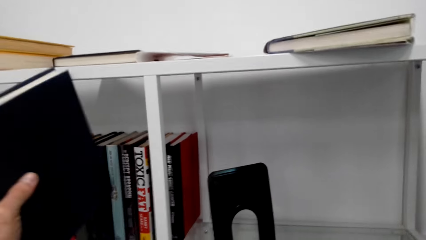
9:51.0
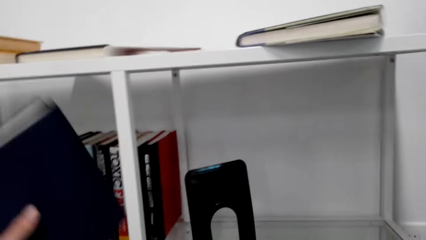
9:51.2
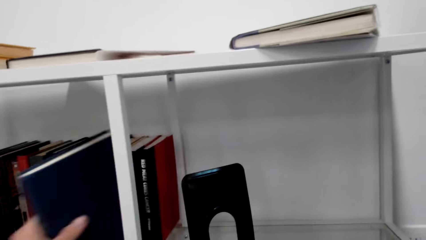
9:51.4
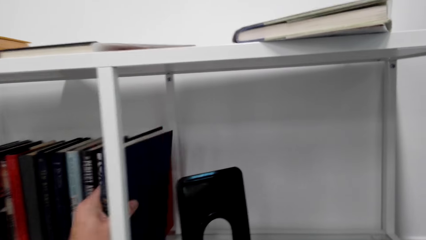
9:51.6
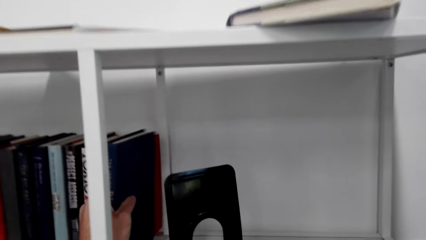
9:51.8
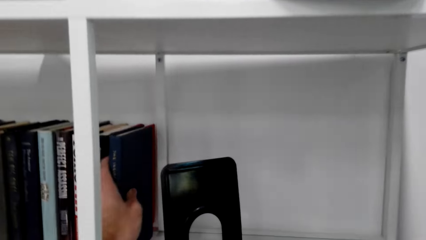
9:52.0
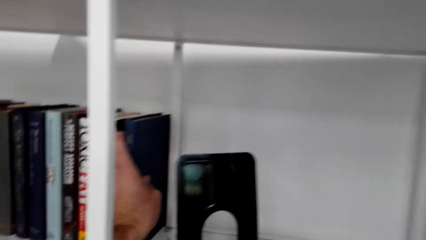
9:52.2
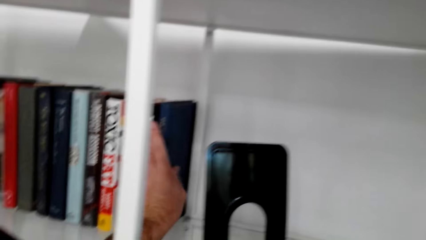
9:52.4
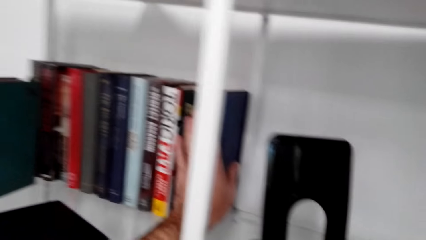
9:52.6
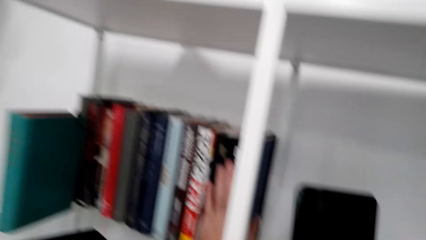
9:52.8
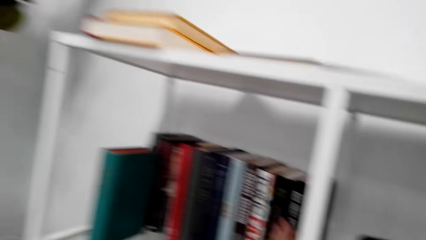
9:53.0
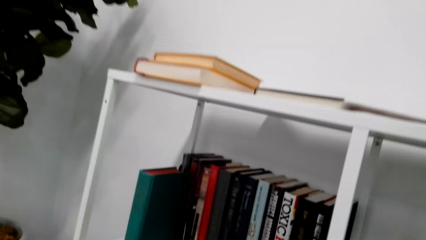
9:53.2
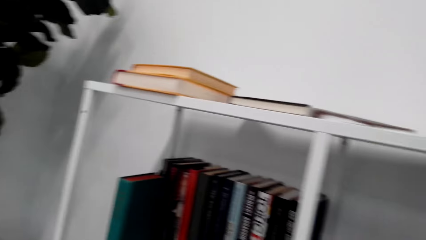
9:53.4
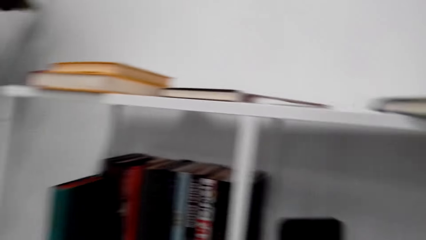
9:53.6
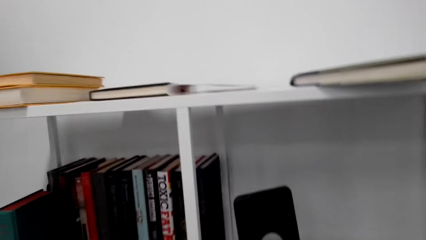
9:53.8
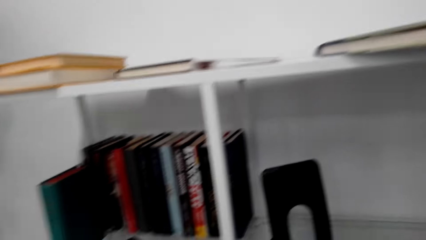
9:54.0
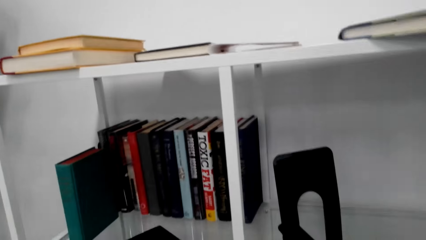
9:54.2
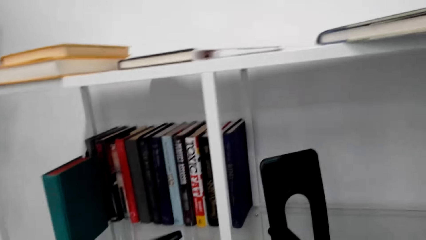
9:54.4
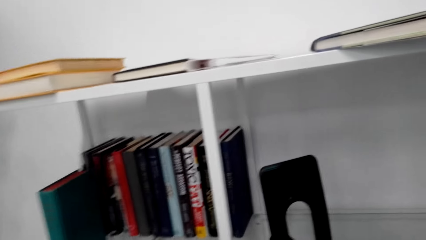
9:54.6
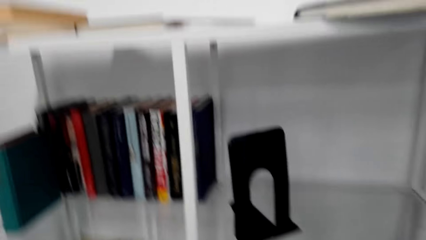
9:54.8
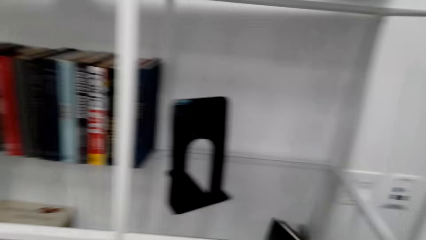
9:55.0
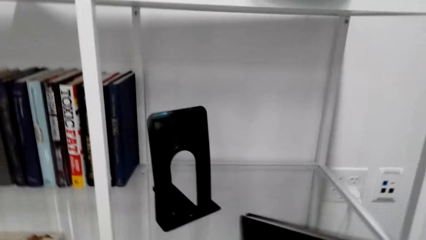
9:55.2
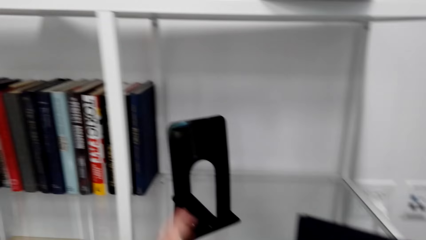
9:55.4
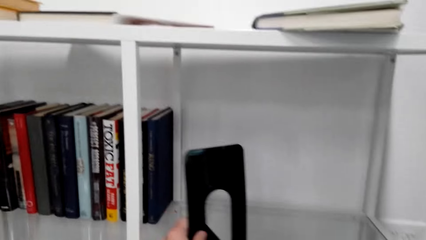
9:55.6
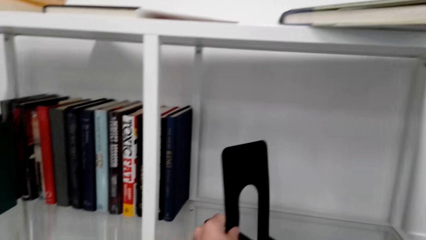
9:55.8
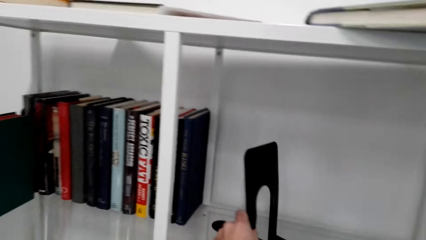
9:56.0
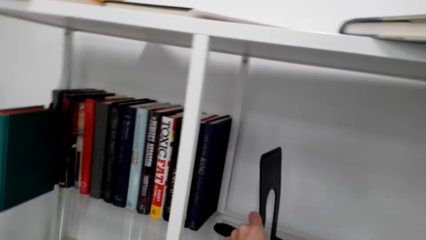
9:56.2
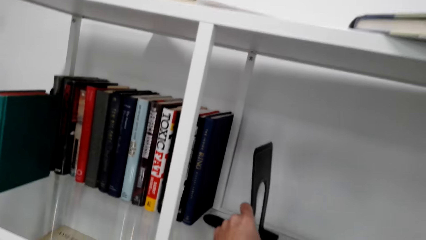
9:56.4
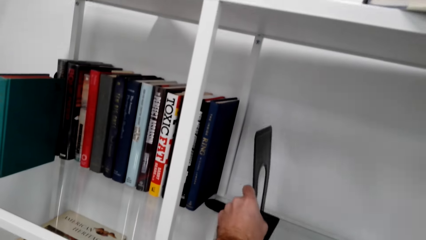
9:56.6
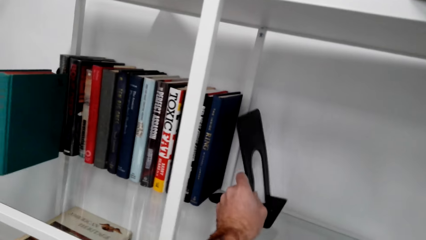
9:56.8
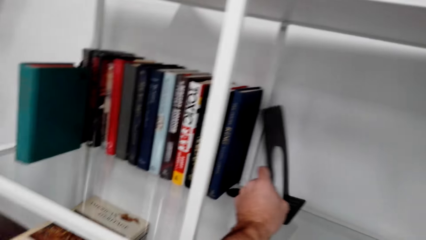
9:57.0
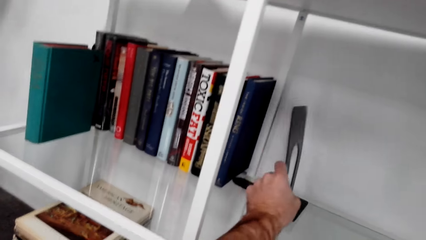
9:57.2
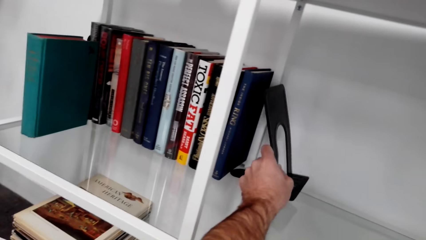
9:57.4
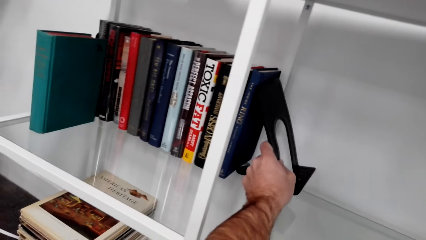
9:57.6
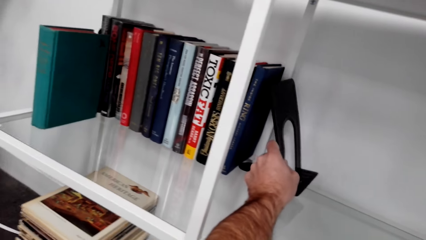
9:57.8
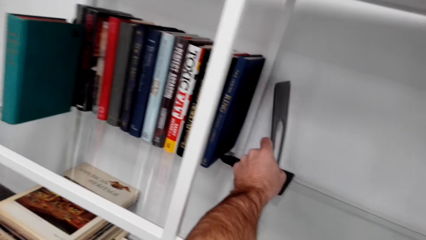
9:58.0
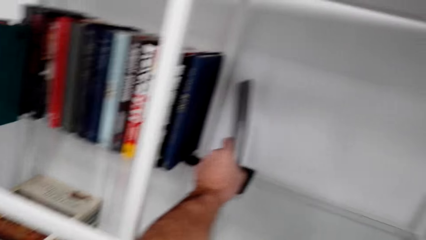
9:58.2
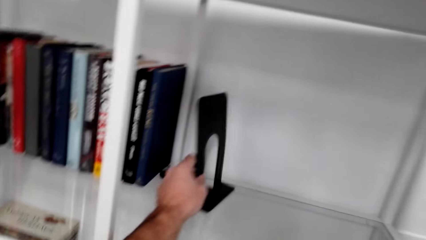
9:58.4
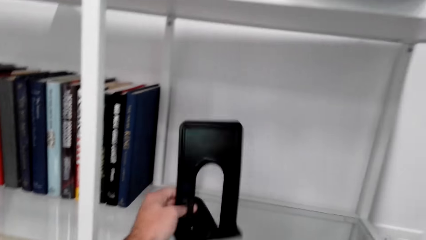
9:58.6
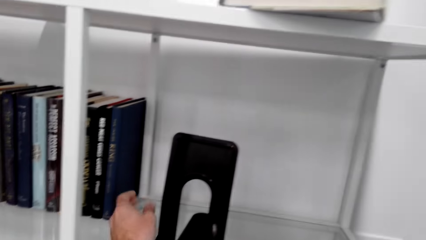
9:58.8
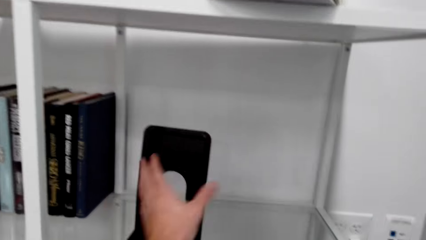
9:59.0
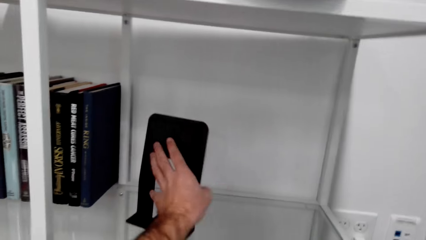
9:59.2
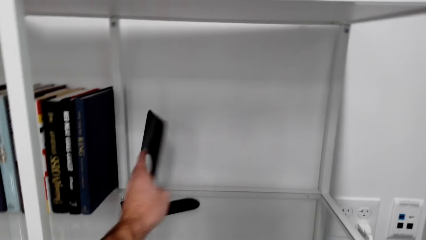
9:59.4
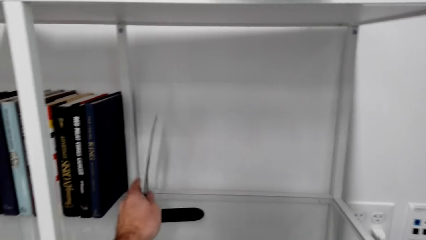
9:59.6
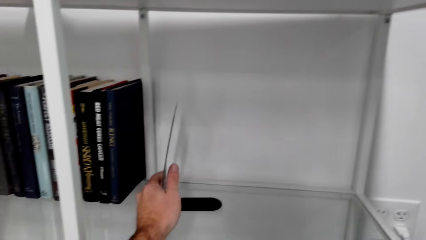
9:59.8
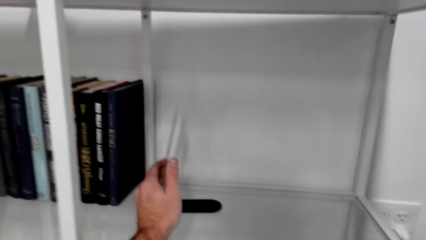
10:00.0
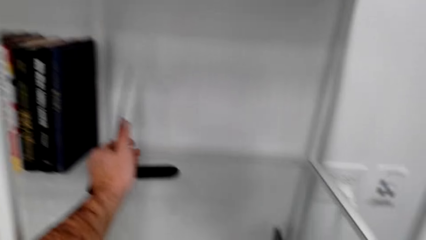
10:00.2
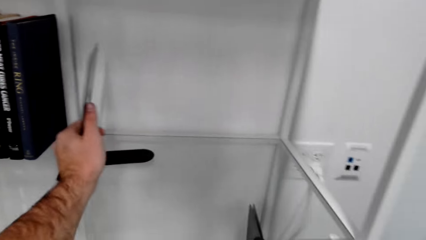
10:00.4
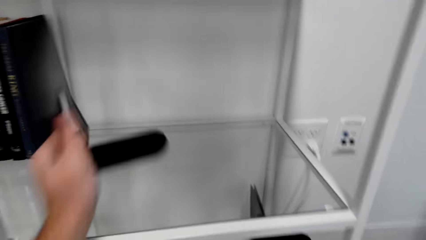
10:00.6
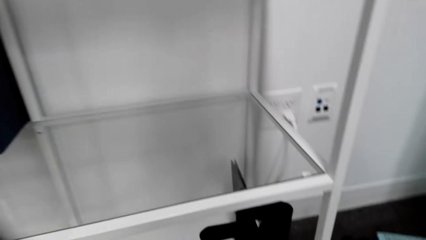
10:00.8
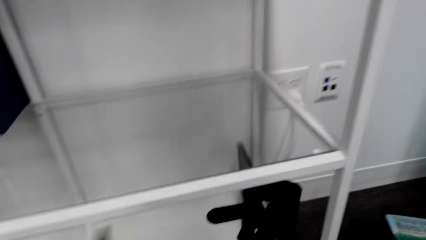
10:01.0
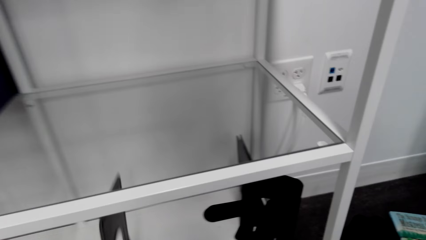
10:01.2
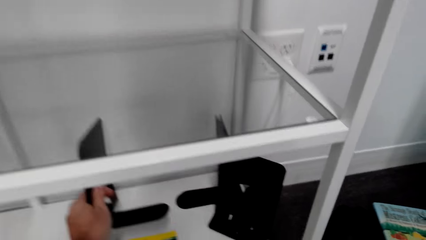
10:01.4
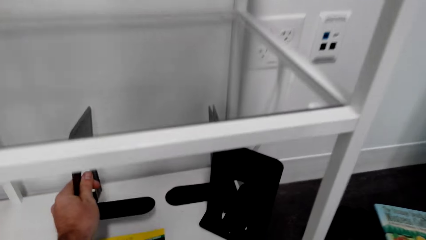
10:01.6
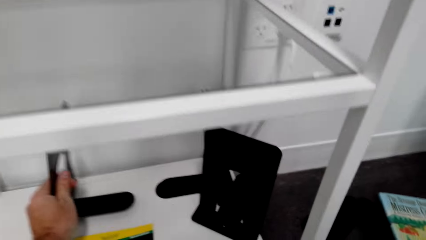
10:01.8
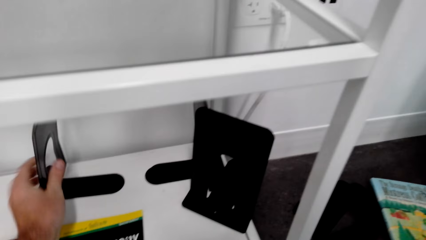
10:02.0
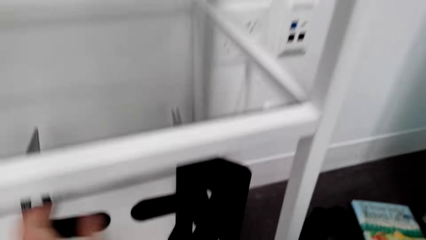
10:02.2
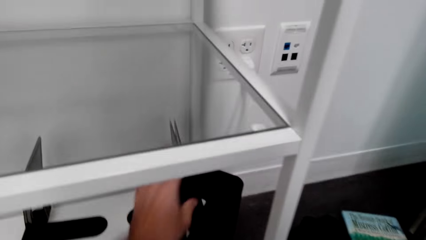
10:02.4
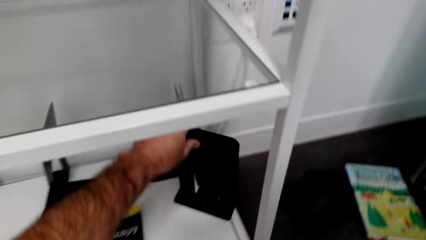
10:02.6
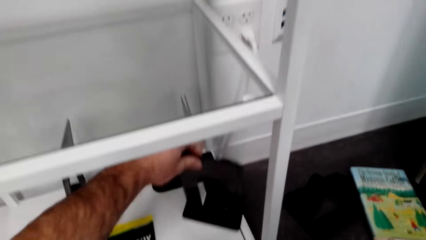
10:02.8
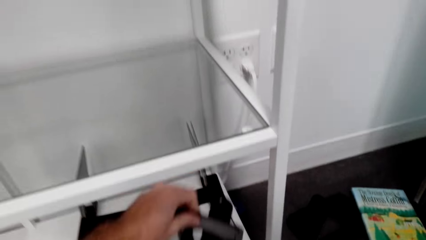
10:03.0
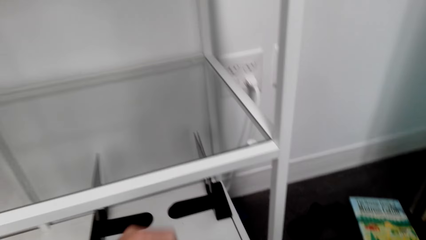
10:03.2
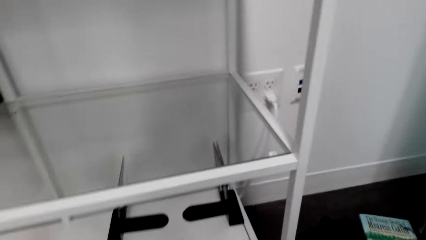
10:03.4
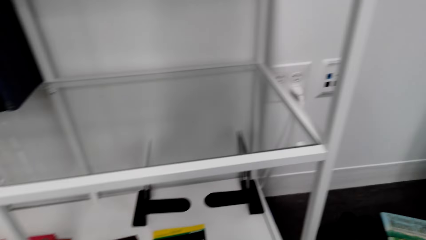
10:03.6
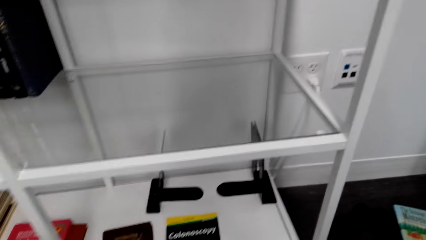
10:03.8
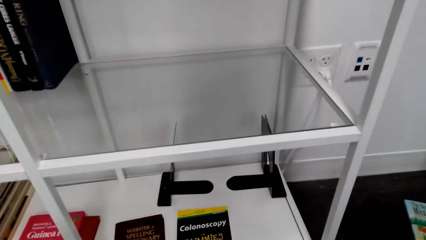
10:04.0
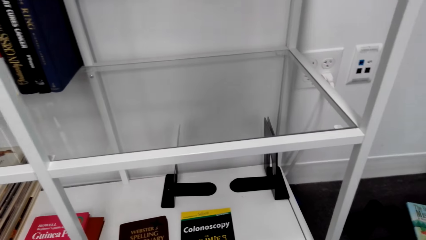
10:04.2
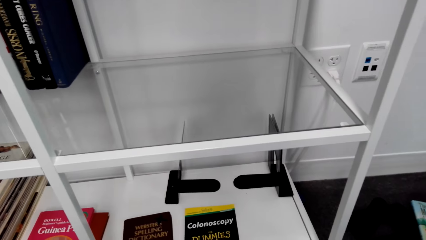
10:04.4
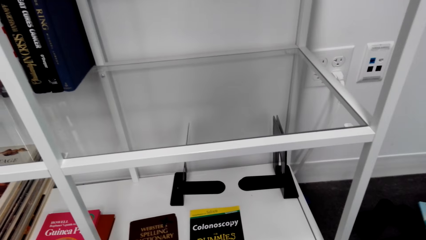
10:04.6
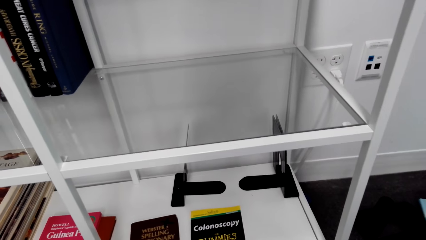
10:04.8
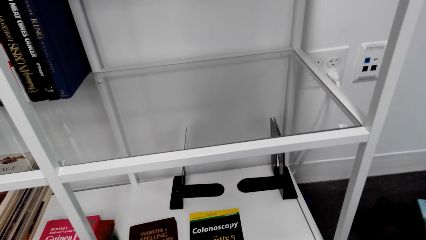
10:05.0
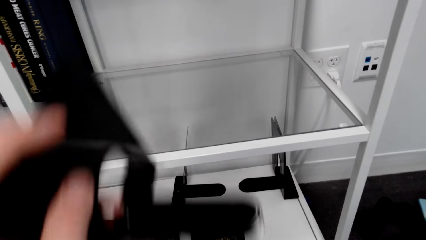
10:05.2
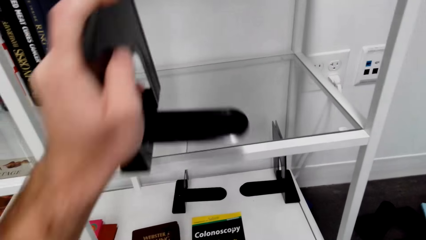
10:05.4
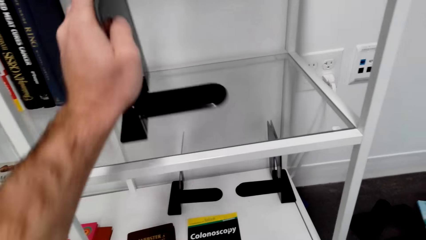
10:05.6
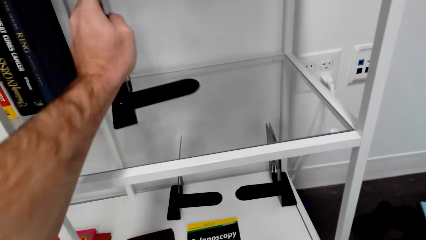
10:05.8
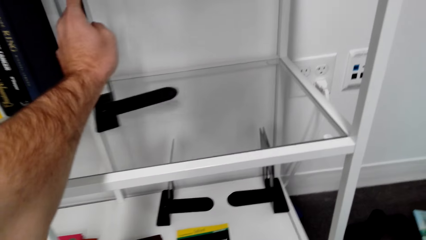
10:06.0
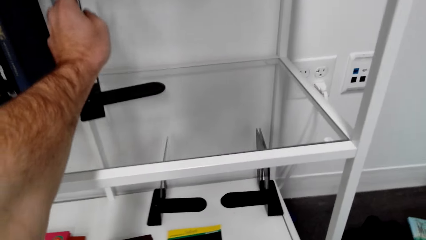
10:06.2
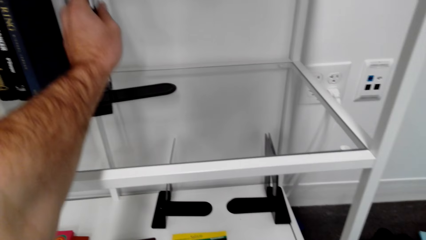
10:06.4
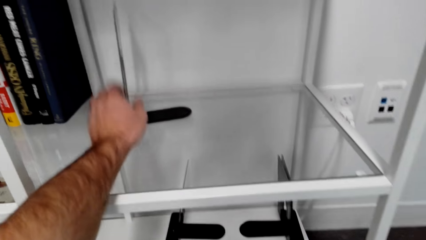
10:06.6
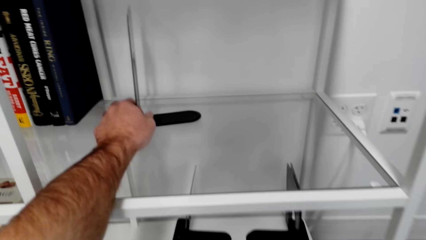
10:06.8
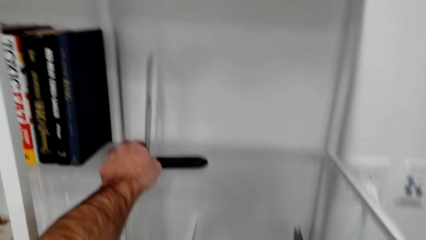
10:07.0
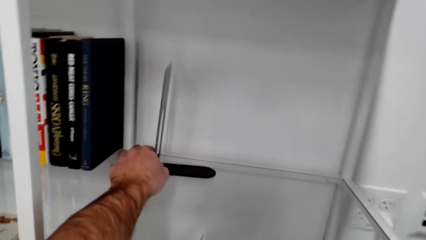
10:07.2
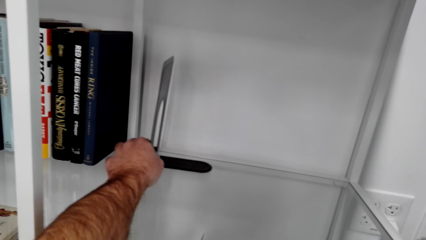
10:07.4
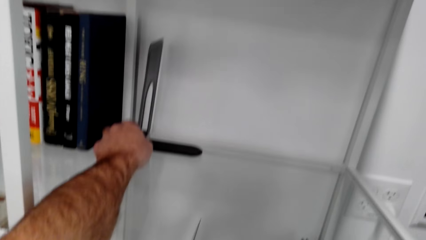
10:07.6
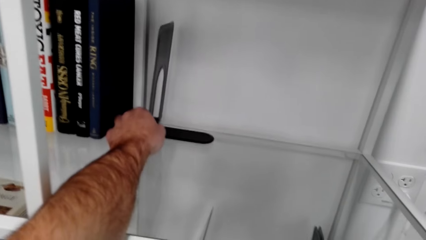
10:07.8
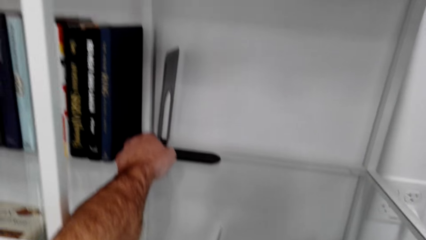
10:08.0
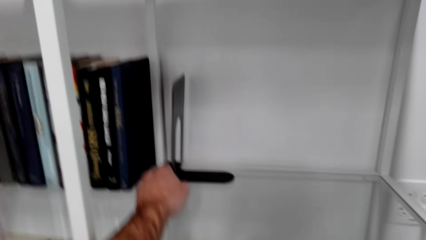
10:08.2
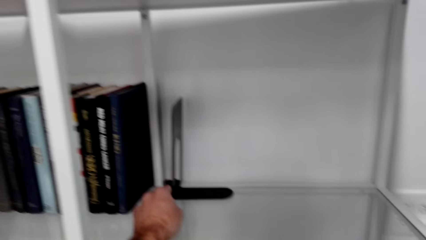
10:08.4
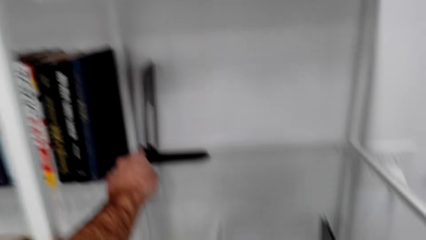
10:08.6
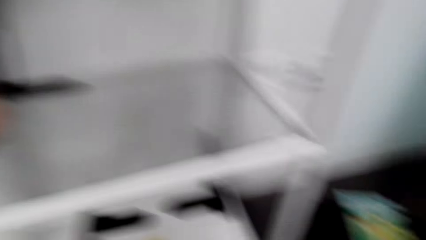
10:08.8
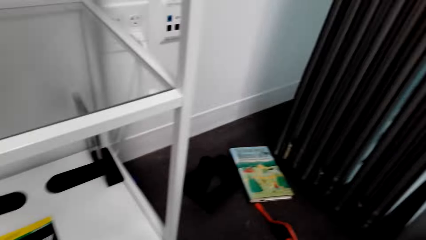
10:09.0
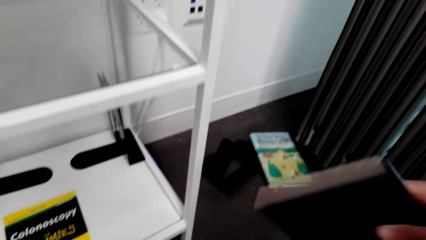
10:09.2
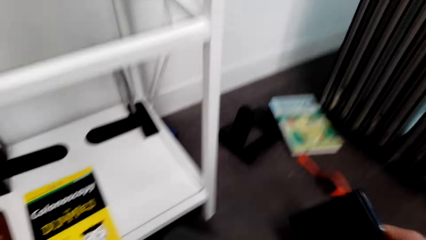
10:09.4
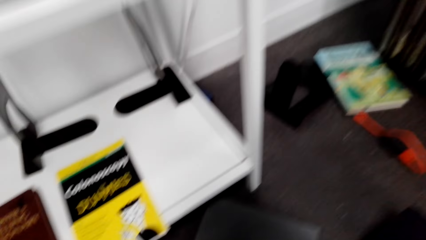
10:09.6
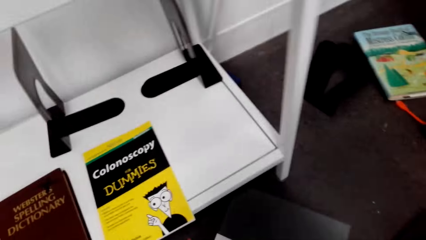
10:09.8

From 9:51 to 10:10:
The camera wearer picks the book upright on a shelf. They adjust the book organizer. They pick up another organizer. They put the book organizer on the top shelf. They sort a frame on the table.
